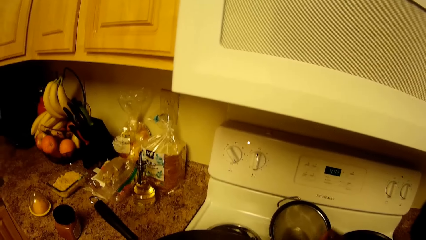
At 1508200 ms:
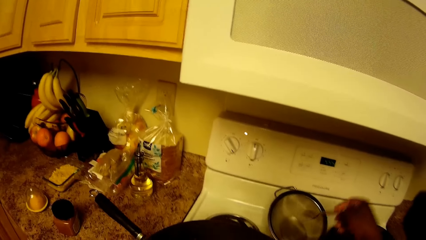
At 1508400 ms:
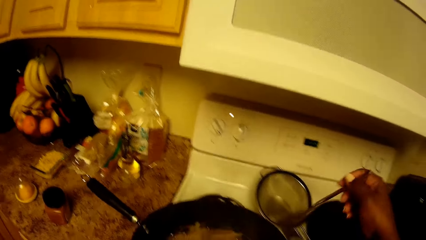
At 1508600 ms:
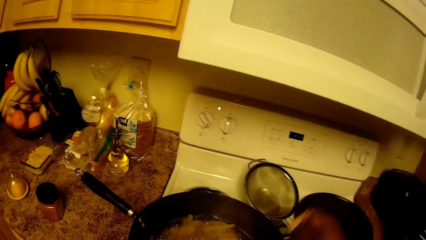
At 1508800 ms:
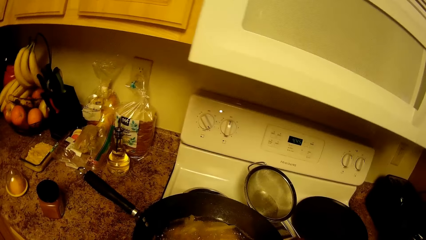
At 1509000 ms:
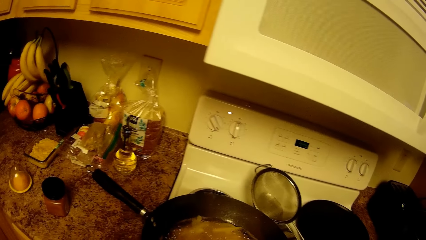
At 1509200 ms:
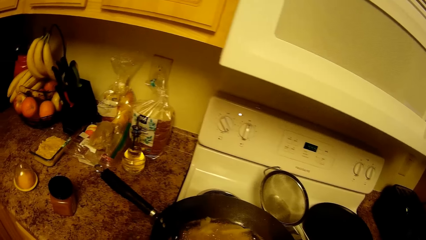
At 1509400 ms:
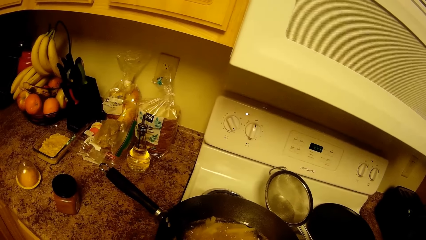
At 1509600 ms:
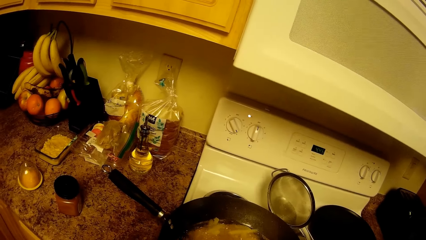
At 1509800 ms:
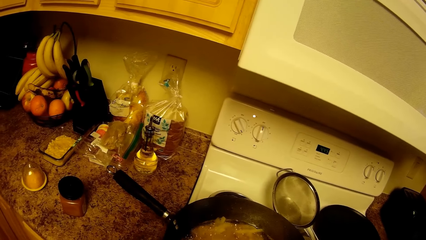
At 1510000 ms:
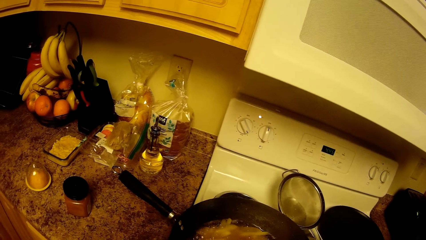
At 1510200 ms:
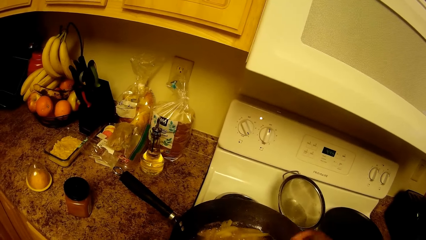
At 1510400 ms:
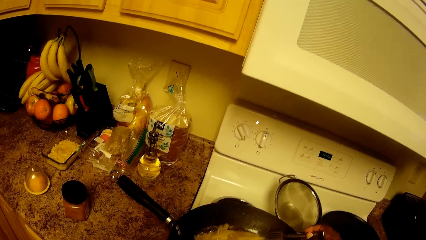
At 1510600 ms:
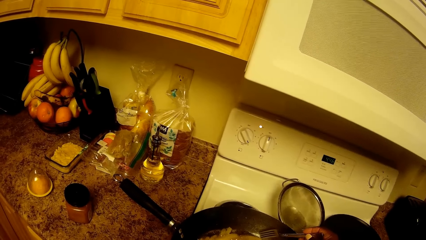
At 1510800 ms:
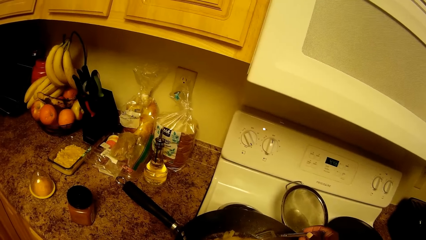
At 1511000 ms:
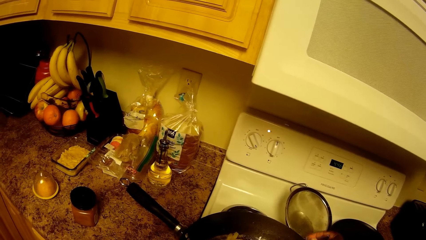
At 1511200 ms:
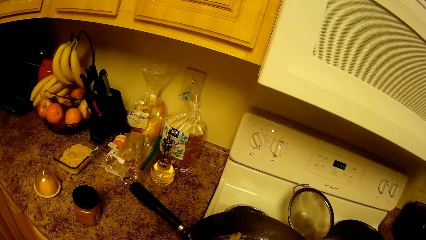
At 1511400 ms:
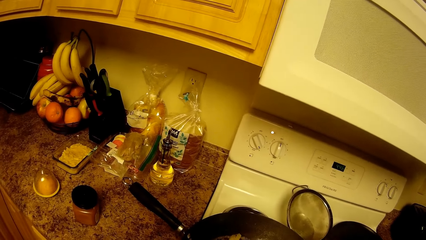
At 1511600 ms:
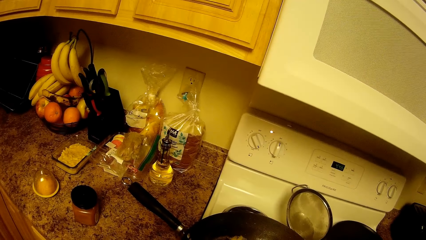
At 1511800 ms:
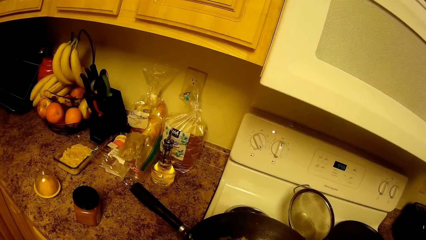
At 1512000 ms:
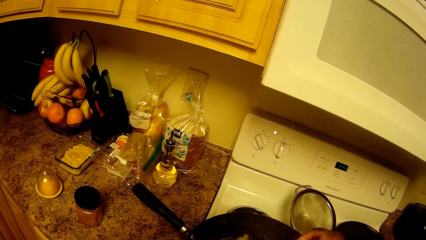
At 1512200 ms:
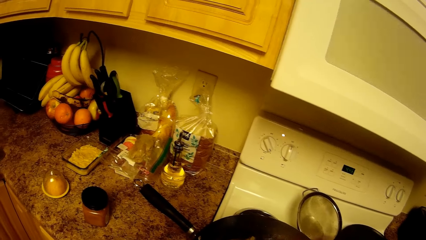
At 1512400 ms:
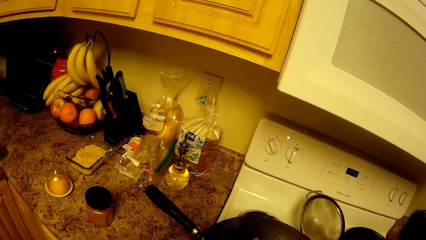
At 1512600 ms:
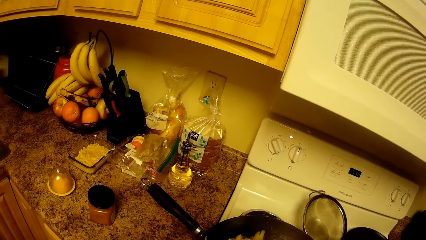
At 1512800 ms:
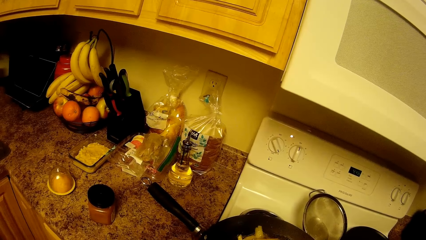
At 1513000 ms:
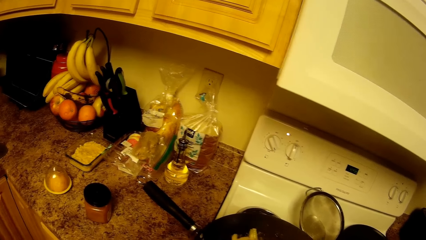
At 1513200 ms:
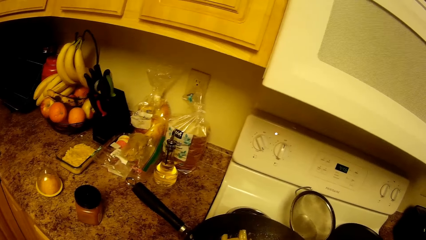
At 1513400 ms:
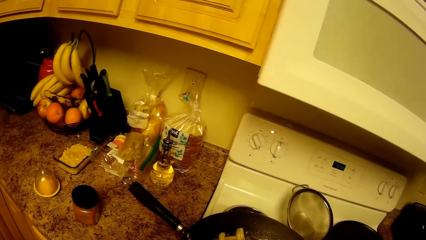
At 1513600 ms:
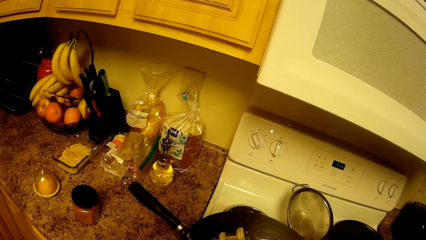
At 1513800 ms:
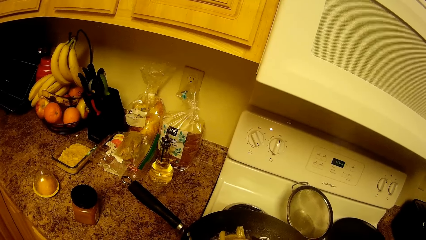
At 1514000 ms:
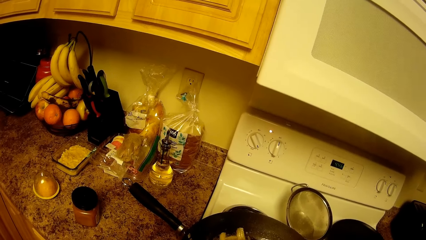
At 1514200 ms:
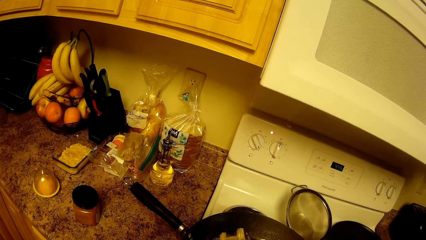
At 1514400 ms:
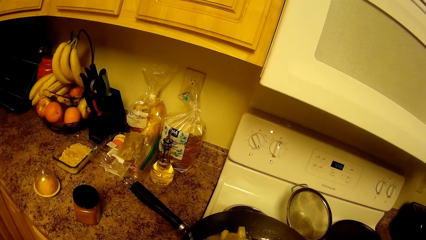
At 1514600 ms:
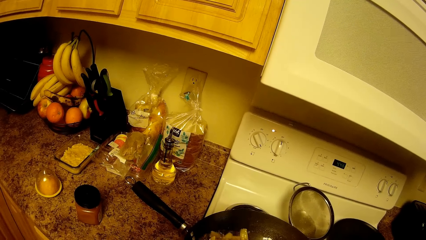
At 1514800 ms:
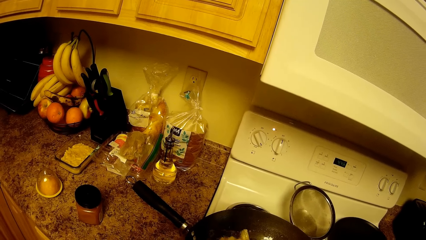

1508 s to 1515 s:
The camera wearer turns the French fries in the pan with a fork in her right hand. She cooks.

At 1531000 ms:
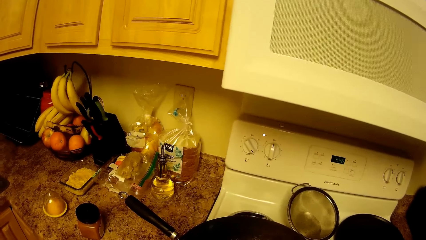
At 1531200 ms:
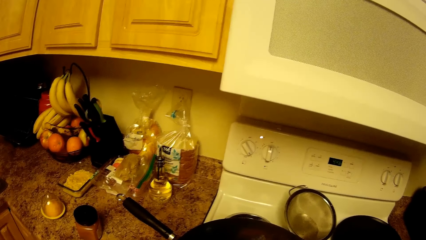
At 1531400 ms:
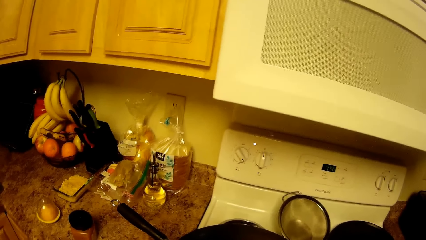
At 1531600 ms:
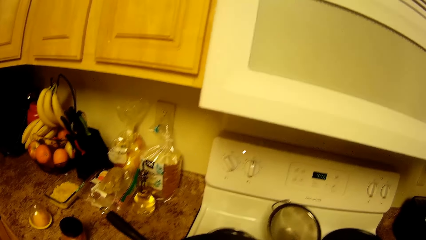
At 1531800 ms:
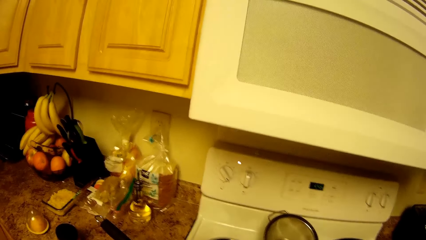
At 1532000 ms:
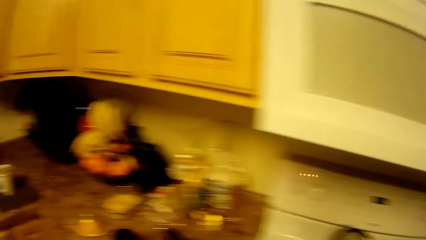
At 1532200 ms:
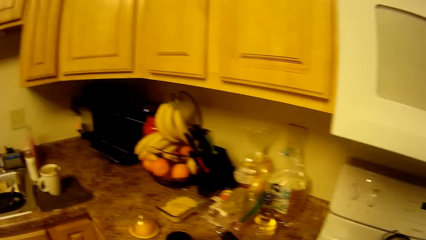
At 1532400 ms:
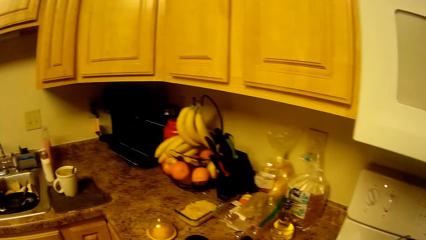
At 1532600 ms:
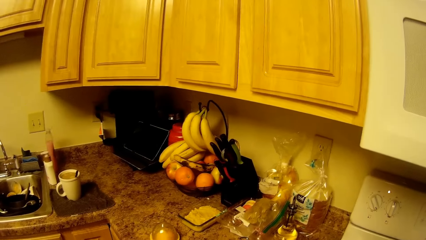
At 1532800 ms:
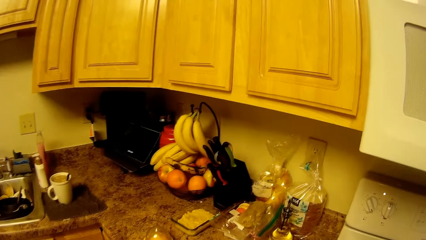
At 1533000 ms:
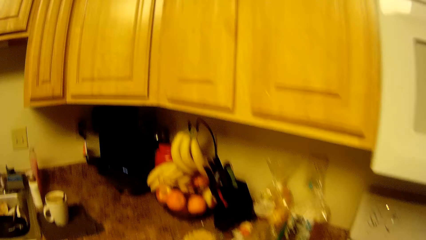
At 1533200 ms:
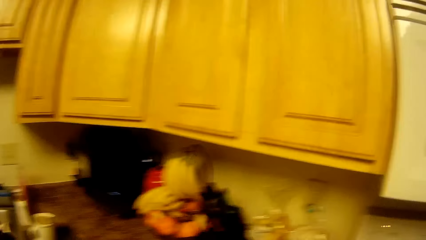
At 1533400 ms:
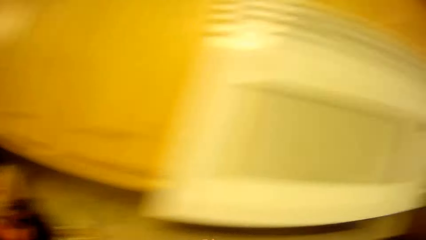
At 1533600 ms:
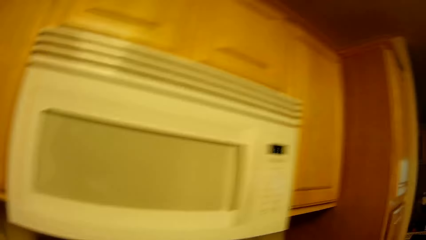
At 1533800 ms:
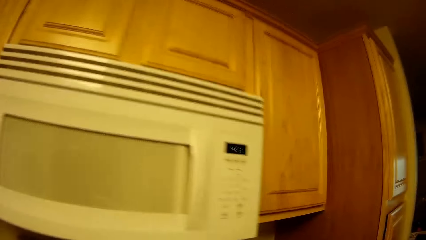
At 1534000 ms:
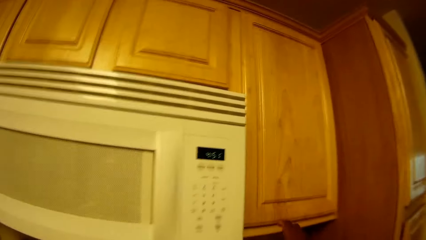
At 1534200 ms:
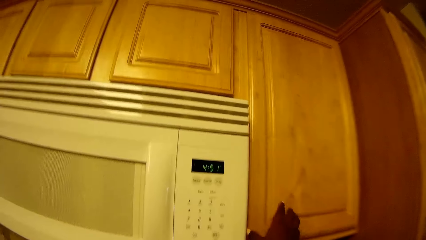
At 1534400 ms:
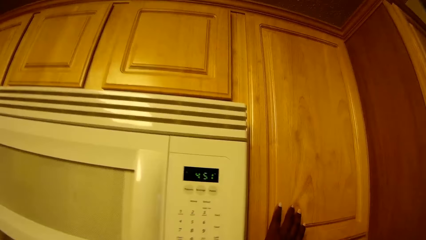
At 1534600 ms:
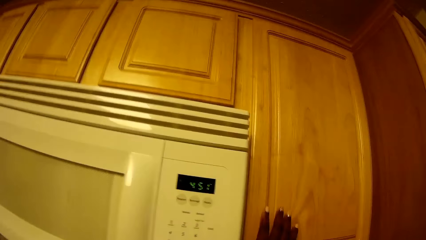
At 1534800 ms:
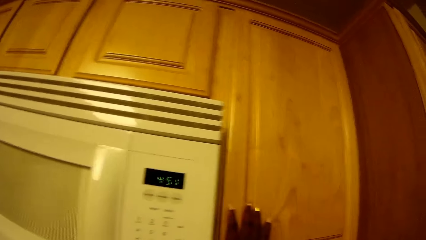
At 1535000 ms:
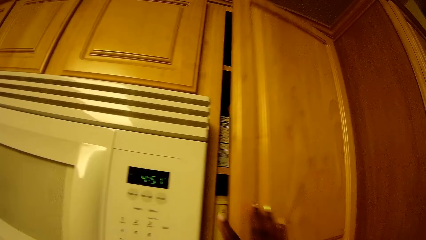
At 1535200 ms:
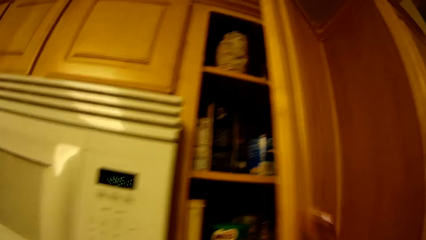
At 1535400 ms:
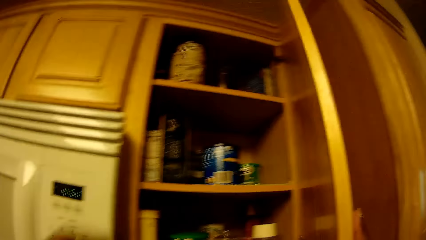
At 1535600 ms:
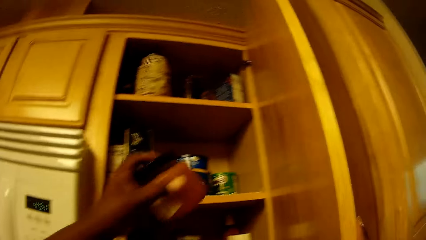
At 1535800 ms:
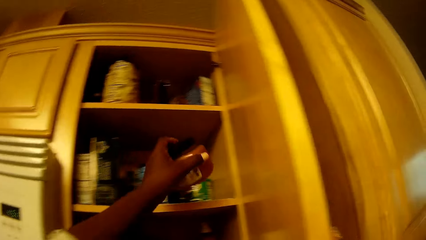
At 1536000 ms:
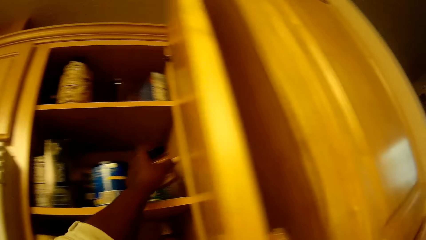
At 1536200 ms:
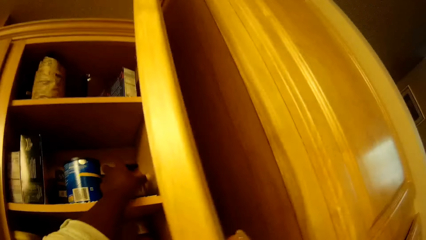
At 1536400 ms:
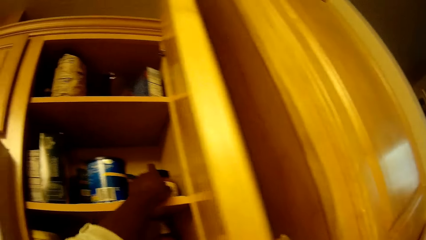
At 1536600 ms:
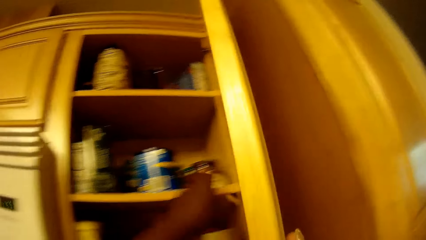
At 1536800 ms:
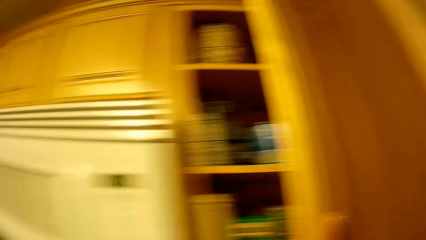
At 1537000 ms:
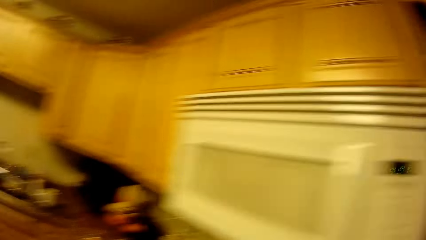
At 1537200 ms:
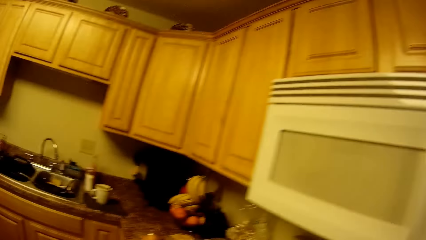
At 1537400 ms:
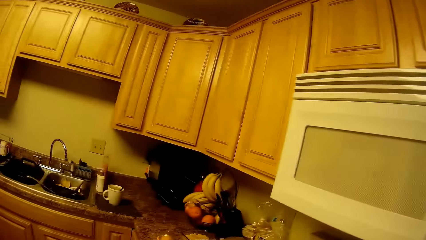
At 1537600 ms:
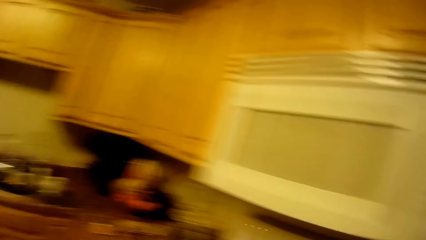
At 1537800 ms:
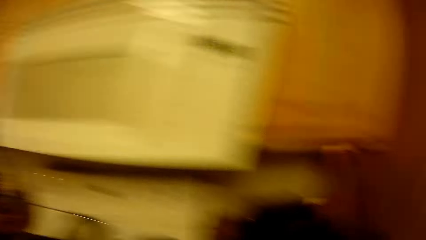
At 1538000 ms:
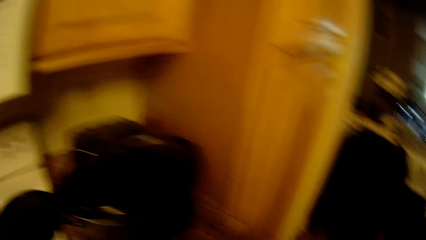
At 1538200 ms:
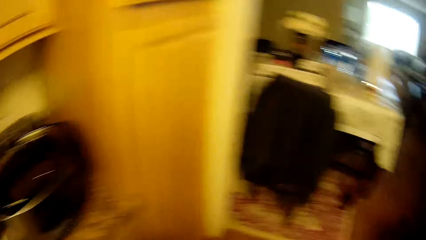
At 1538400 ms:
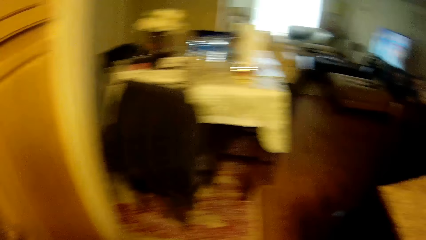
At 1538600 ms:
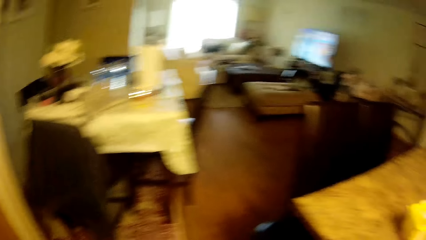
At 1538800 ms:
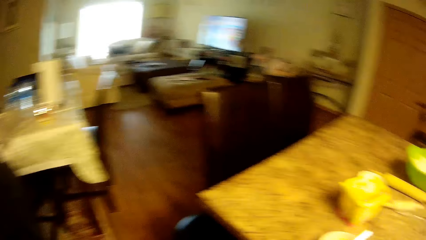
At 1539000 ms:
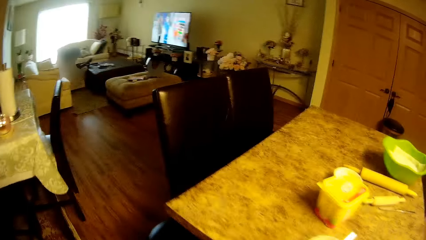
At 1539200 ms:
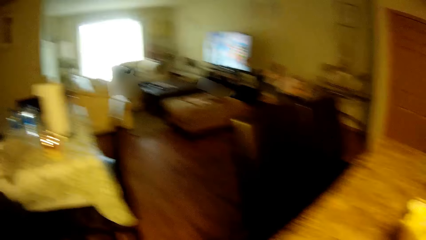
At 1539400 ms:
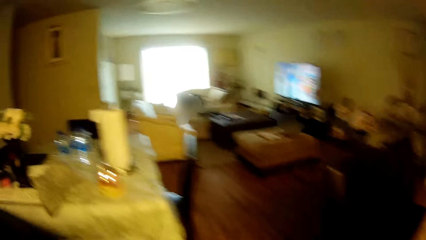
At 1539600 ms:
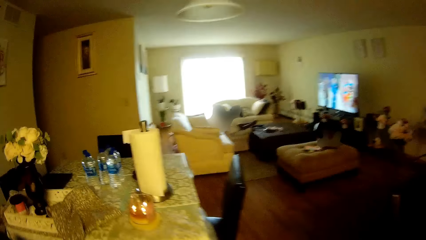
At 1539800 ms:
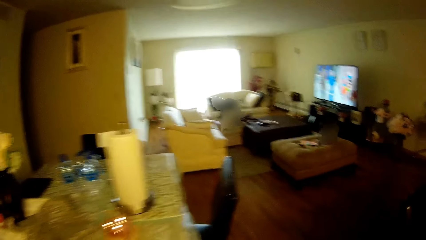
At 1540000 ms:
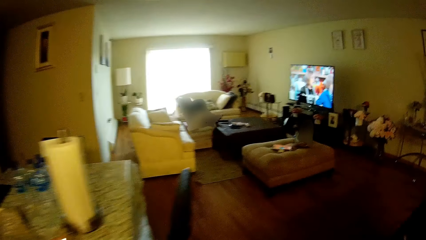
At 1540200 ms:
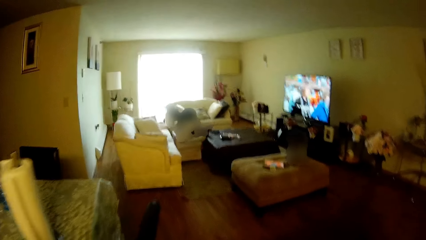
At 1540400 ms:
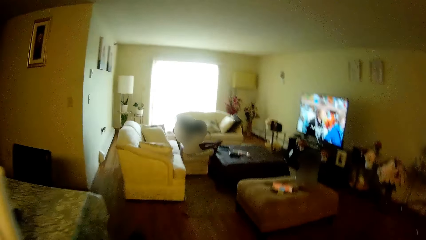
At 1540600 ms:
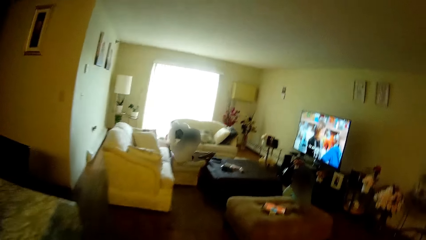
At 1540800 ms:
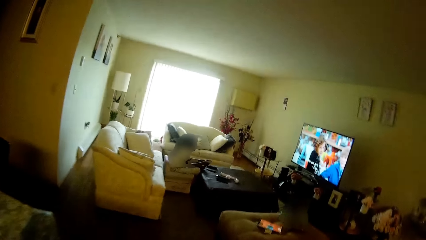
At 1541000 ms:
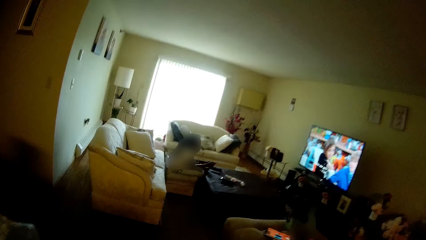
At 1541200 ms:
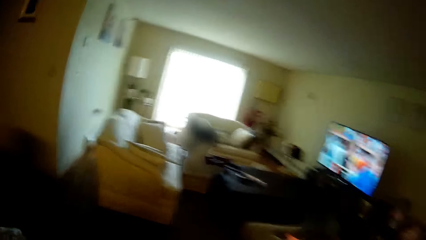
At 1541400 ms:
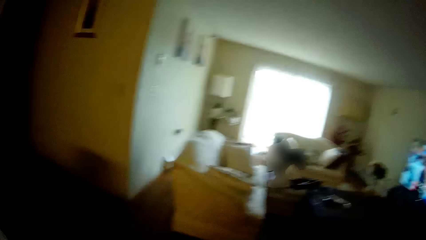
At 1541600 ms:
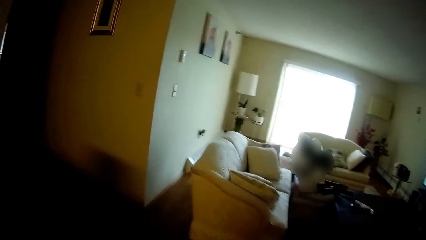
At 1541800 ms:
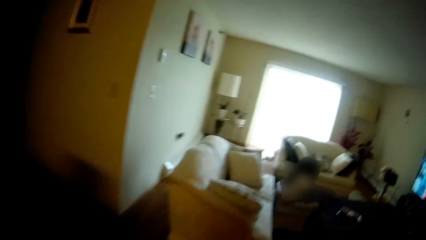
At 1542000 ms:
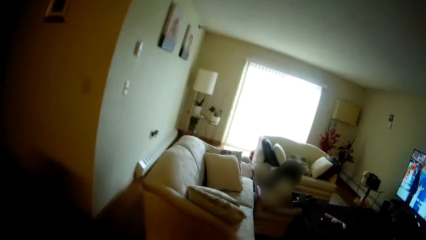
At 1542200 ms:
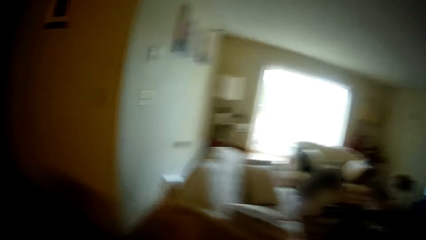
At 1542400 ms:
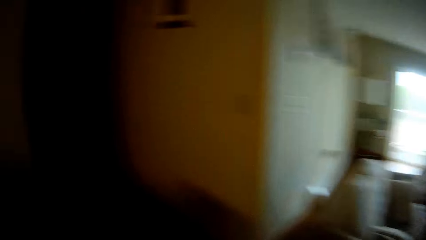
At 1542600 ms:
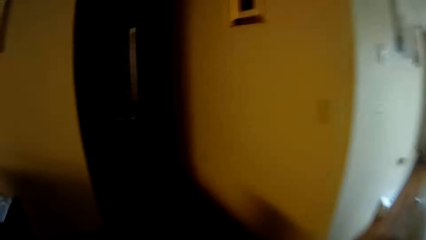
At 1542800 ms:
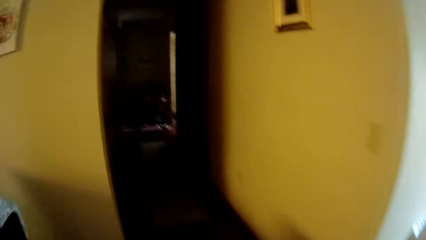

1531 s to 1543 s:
The camera wearer looks around. She opens a kitchen cabinet with her right hand. She puts a sauce can into the kitchen cabinet with her left hand. She walks around.
